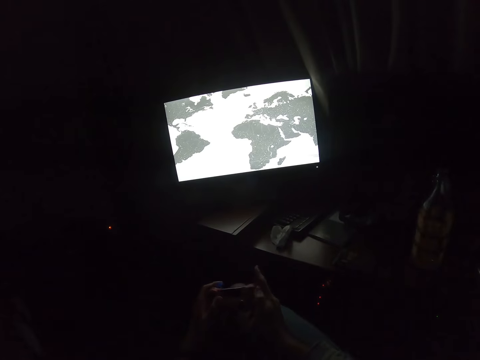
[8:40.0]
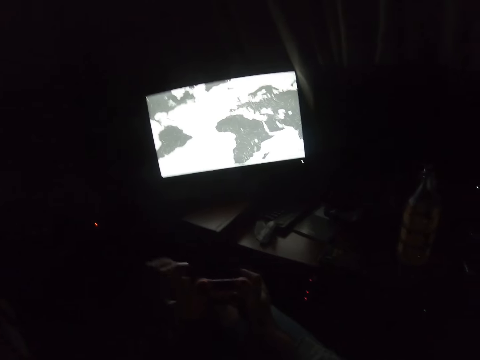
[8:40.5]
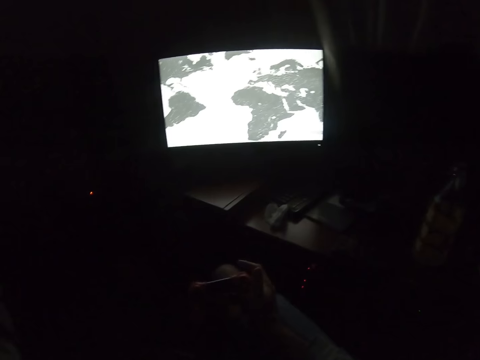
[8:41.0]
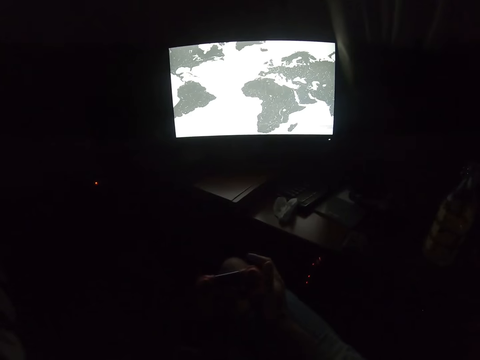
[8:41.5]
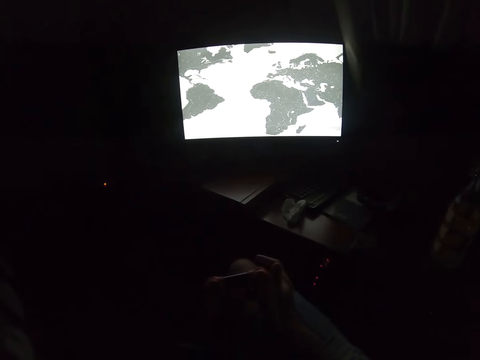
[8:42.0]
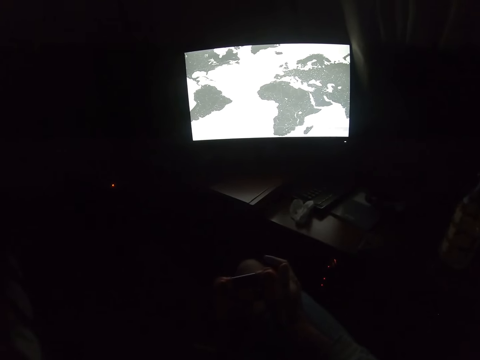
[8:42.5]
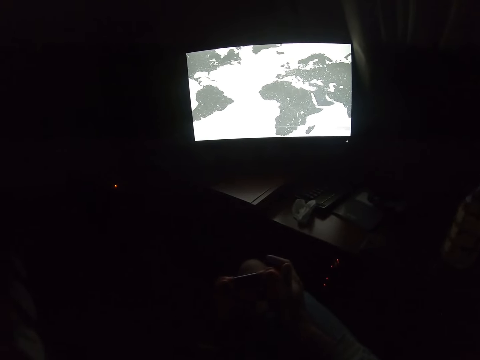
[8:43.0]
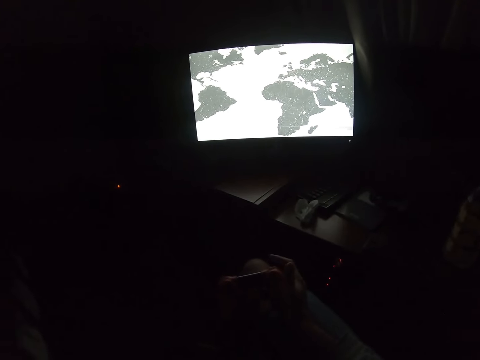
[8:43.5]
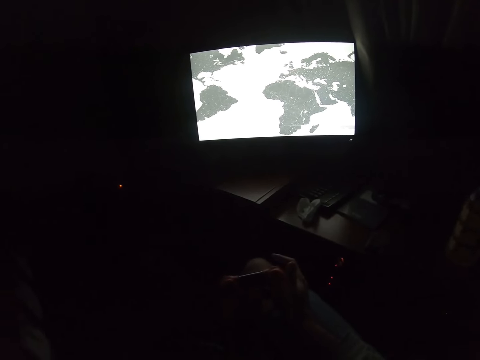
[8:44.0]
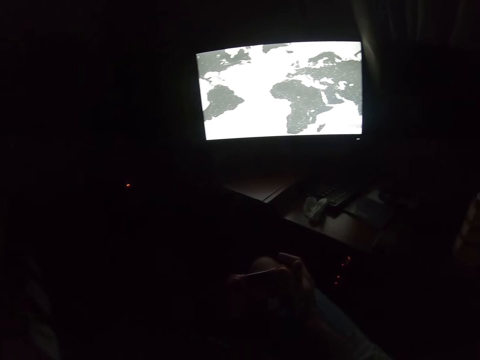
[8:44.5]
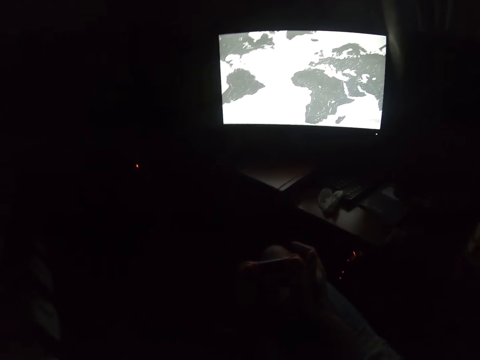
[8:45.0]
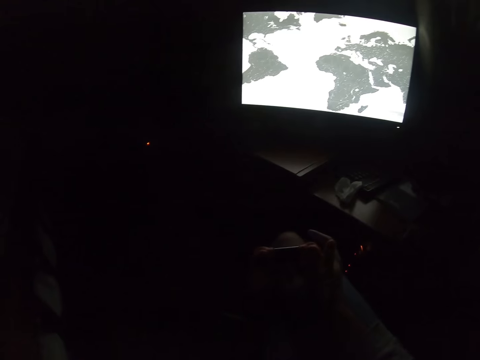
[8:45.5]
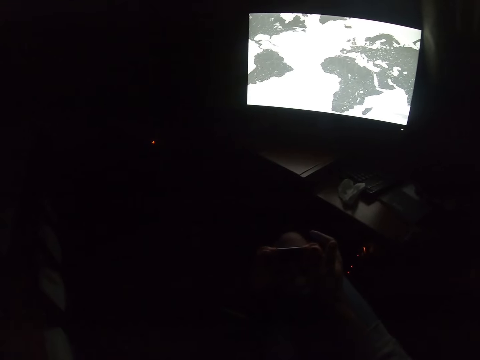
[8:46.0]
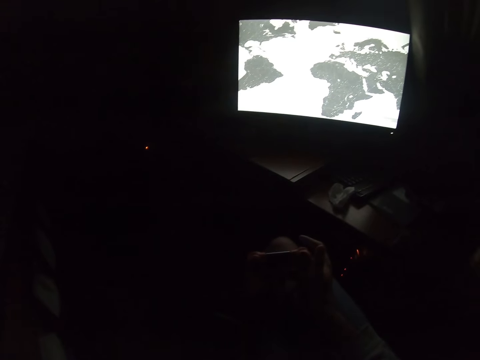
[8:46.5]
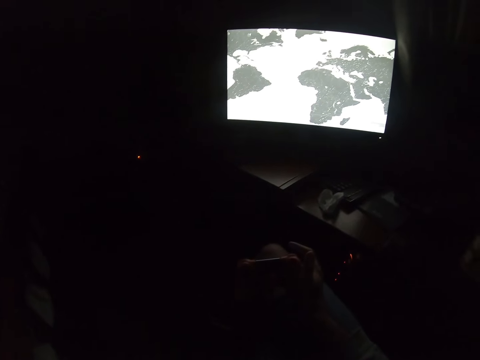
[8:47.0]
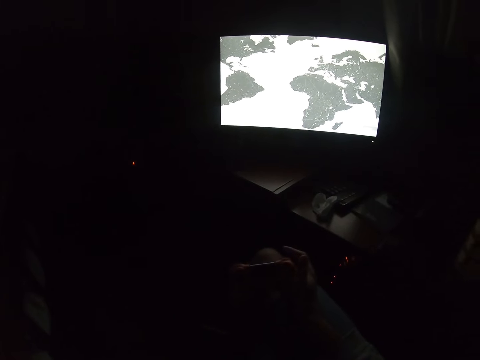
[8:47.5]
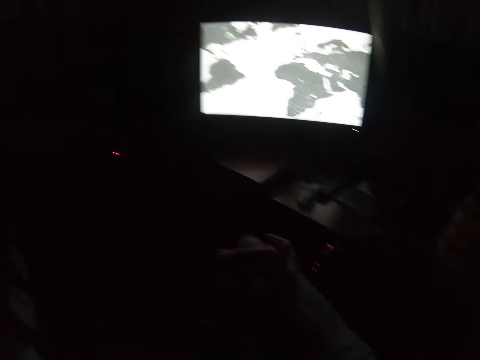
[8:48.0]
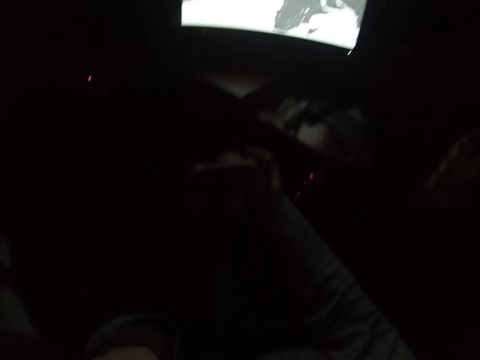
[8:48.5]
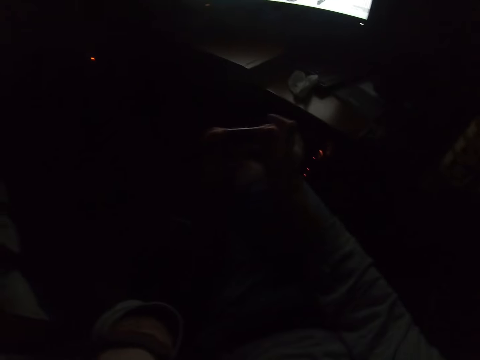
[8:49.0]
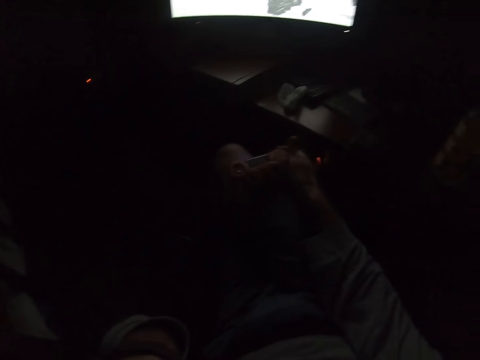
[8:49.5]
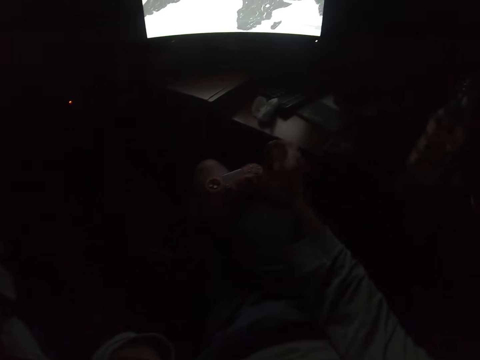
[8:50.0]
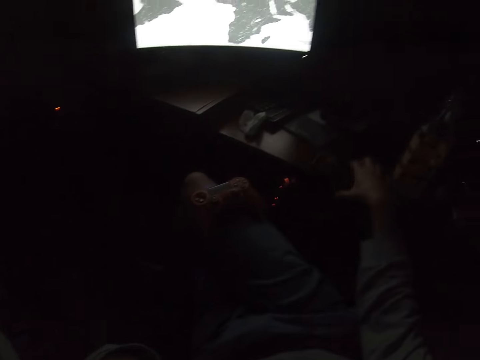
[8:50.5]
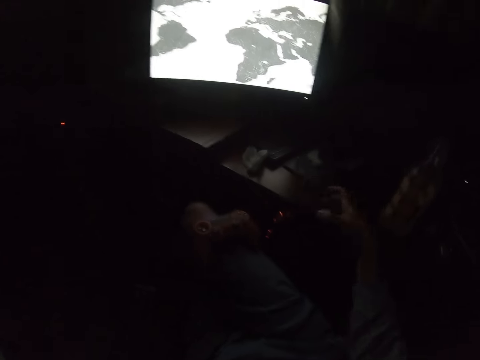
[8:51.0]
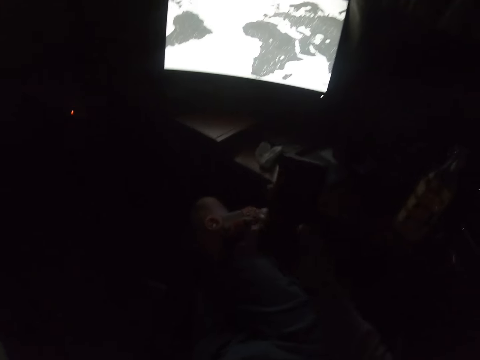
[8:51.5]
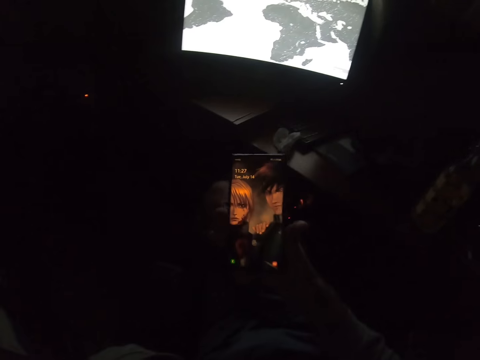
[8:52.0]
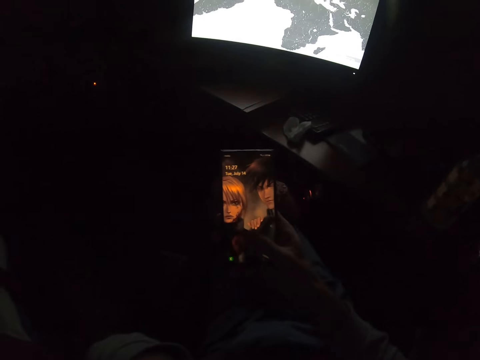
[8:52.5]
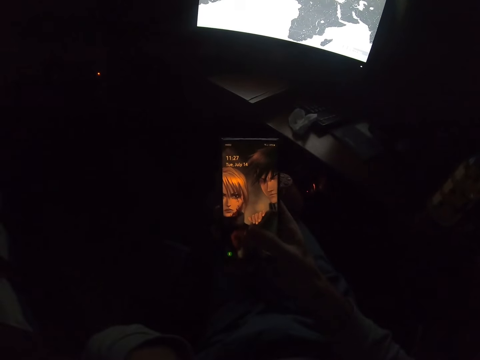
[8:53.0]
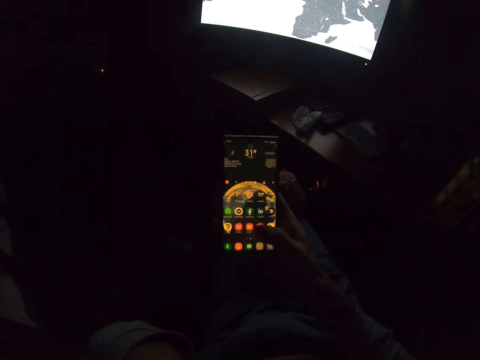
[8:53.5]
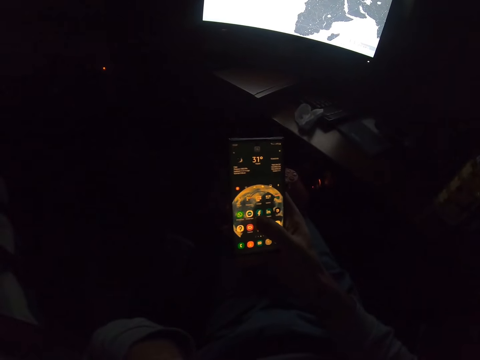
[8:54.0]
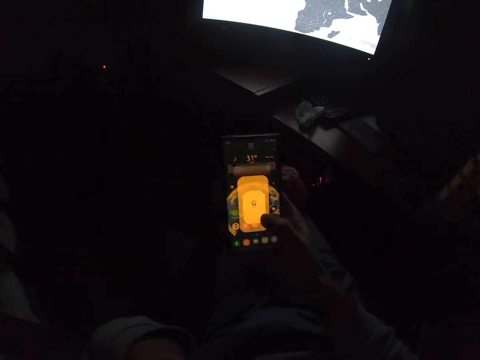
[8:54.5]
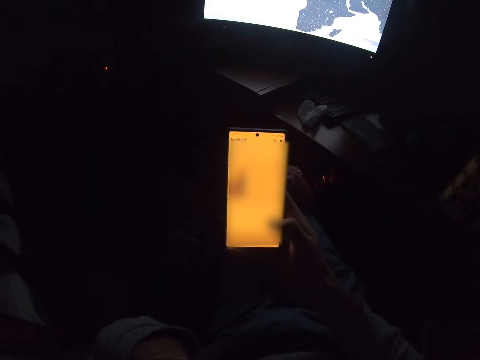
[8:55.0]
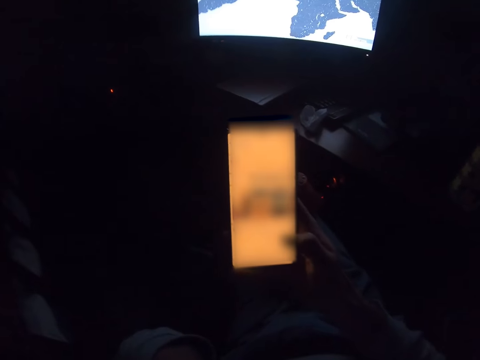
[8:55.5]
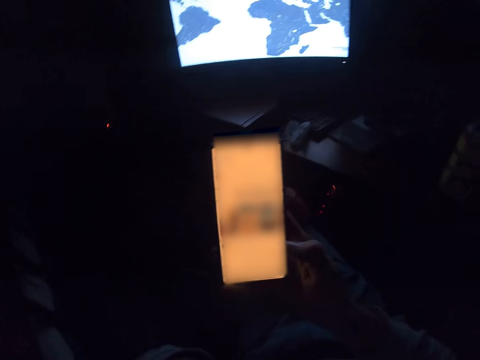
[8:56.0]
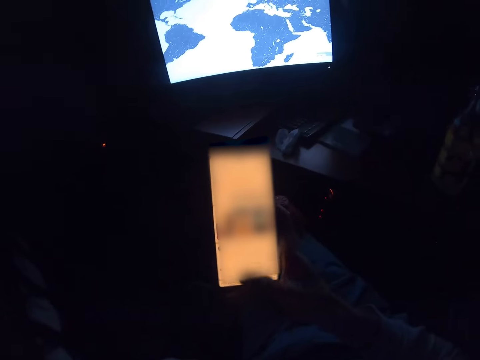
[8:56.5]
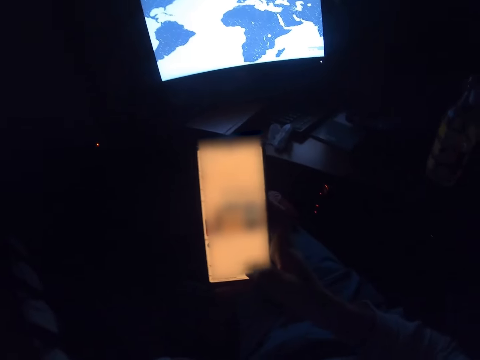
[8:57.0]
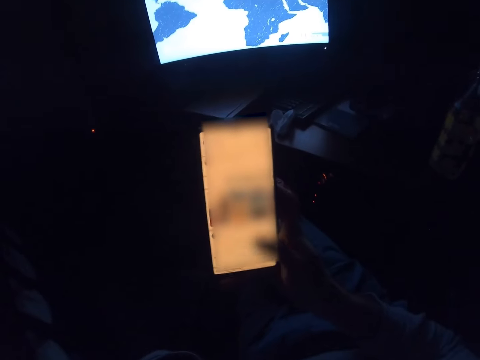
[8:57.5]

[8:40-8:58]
The camera wearer lifts their hands up. They put the gamepad on the lap. They pick up a phone. They put the pad on the table. They scroll the phone.

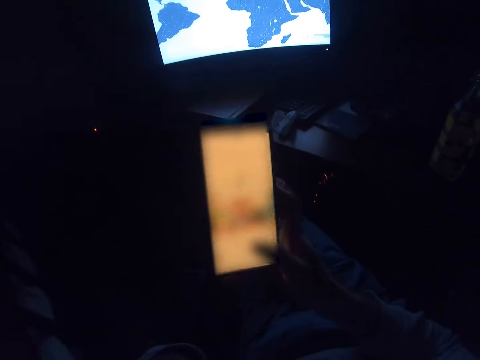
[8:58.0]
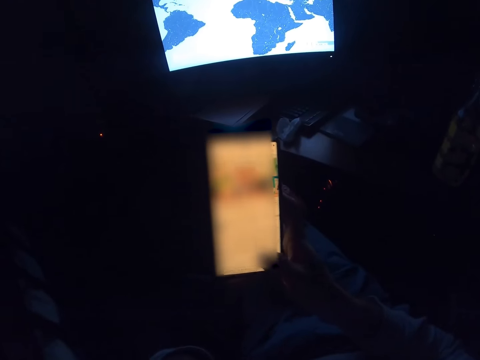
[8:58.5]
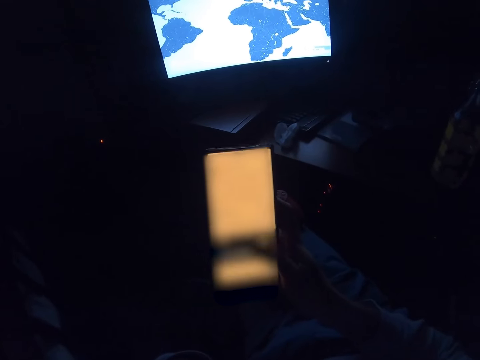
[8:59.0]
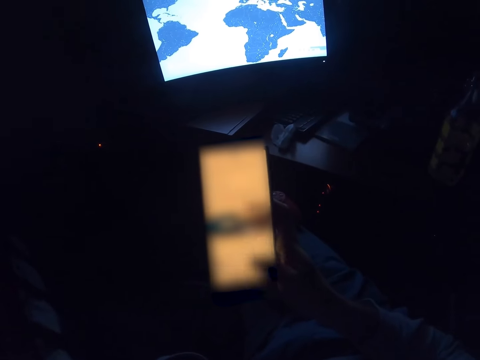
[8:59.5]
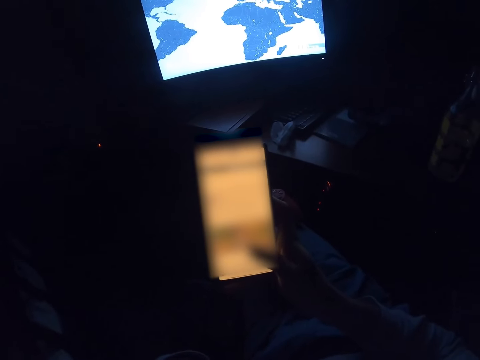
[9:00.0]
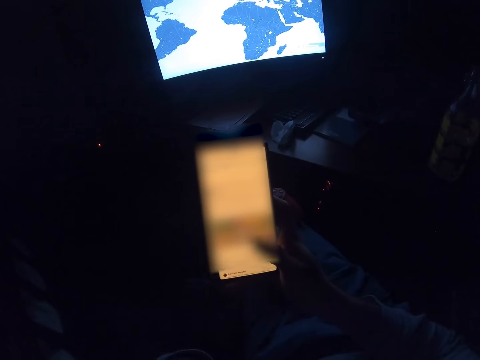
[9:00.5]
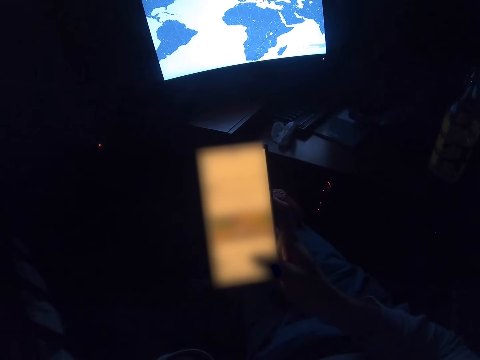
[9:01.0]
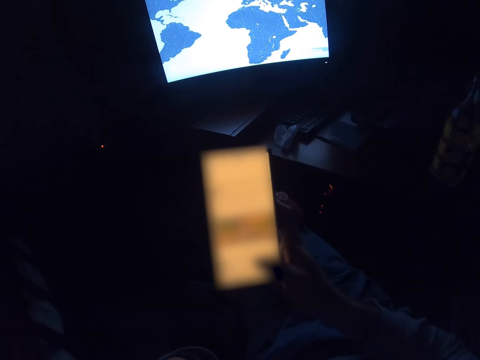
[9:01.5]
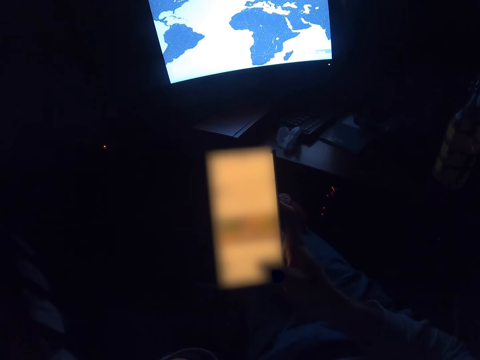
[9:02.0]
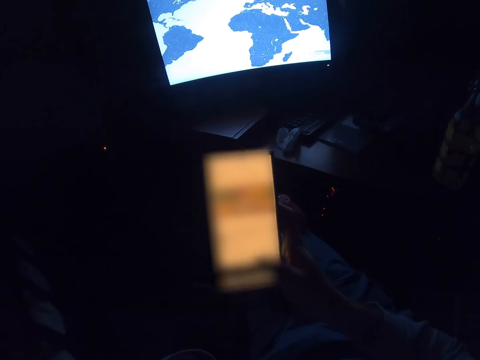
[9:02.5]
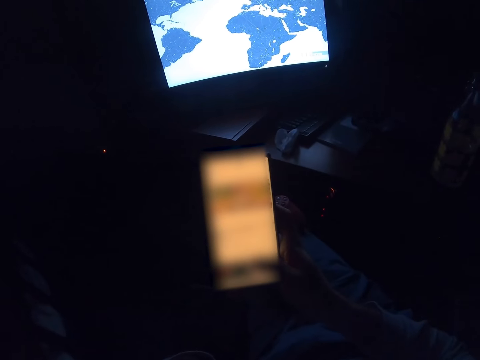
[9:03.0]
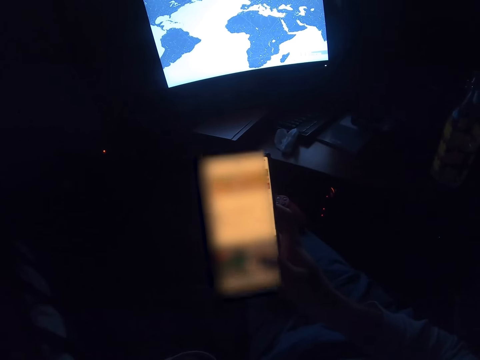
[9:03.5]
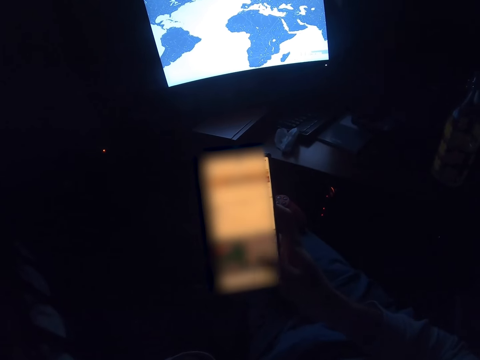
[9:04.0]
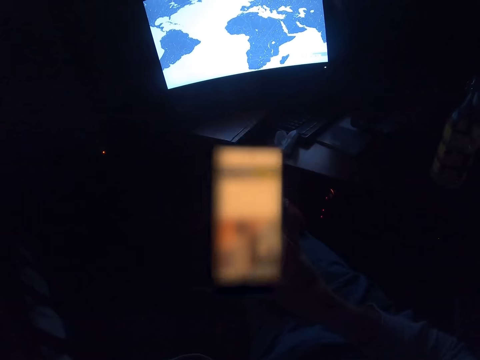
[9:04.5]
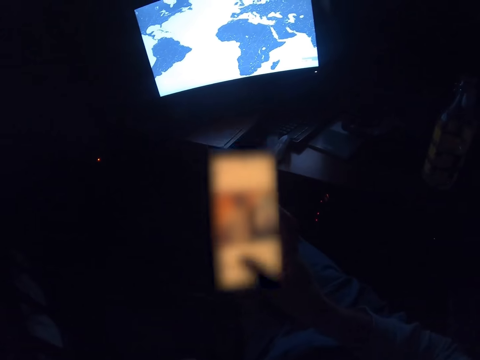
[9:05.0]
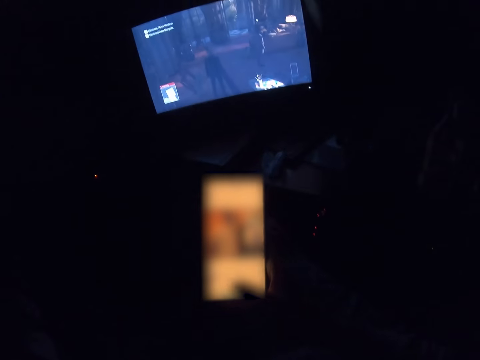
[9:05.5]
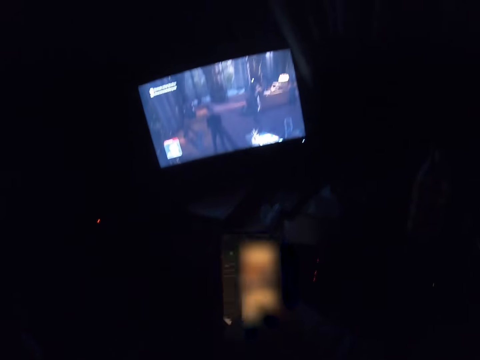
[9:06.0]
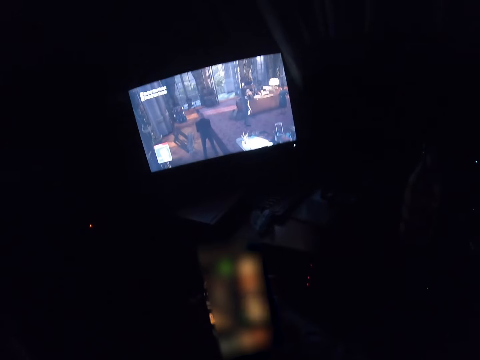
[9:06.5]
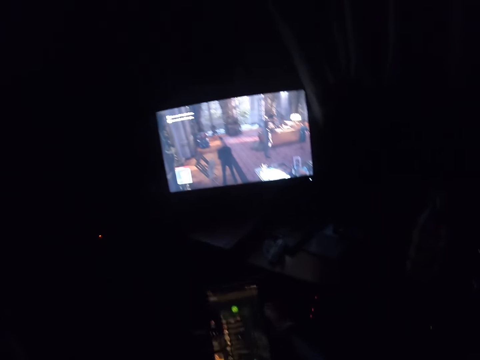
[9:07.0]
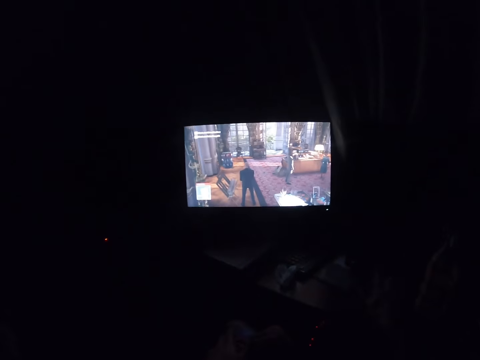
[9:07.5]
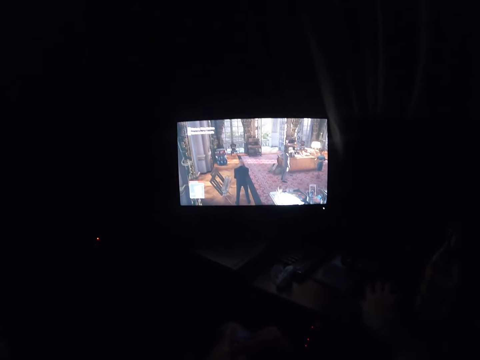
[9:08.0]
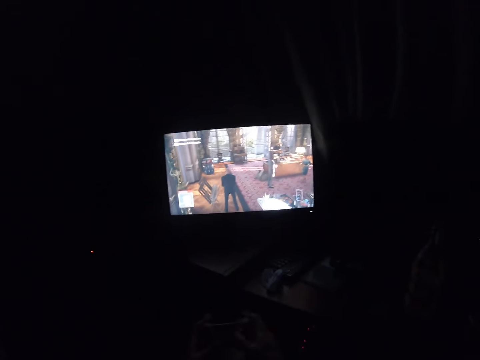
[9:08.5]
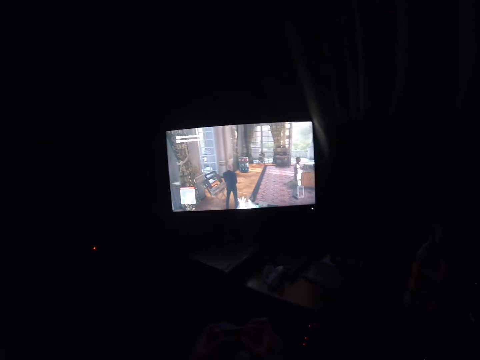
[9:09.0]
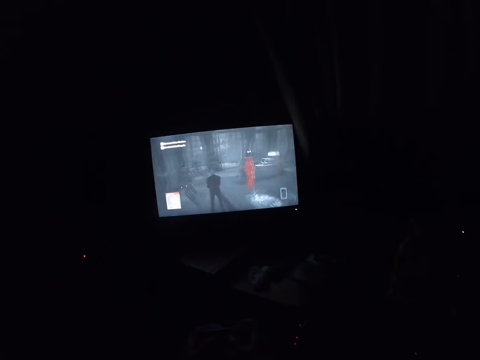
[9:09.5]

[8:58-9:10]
The camera wearer takes the phone on the table. They place the phone on the table. They grab a mouse and play the computer game using the mouse pad.
